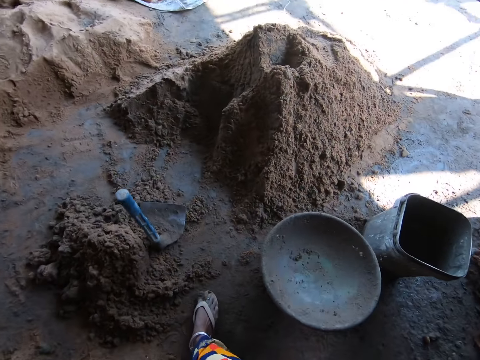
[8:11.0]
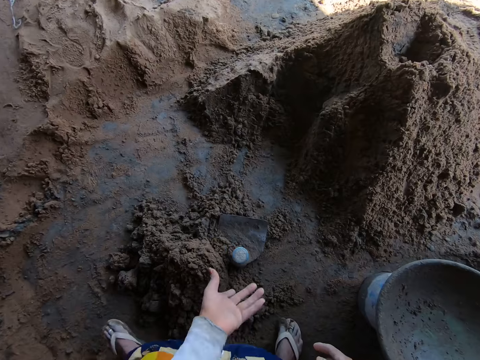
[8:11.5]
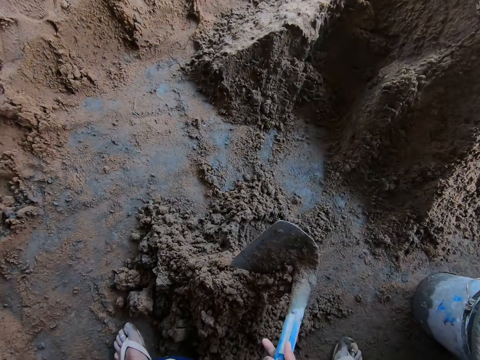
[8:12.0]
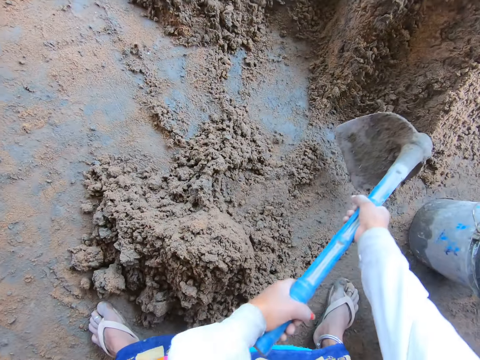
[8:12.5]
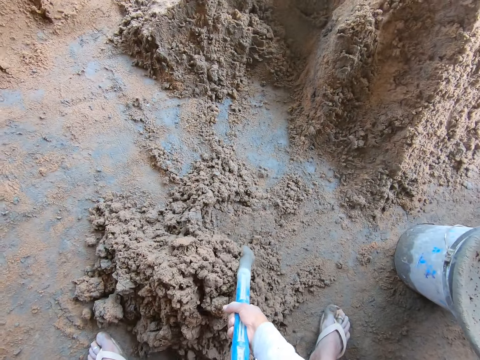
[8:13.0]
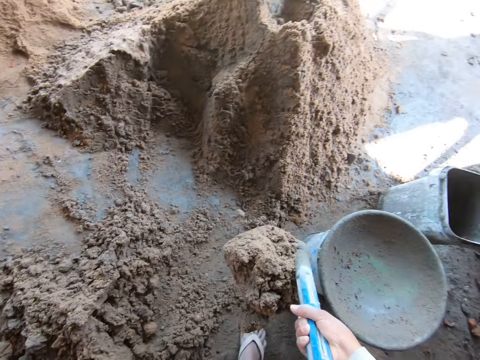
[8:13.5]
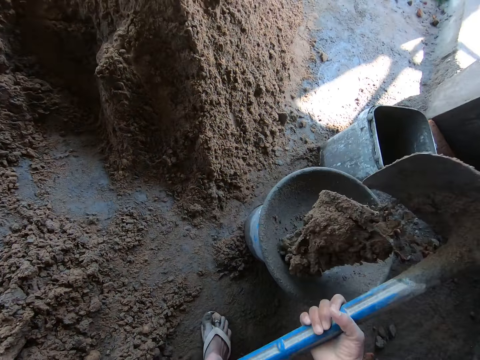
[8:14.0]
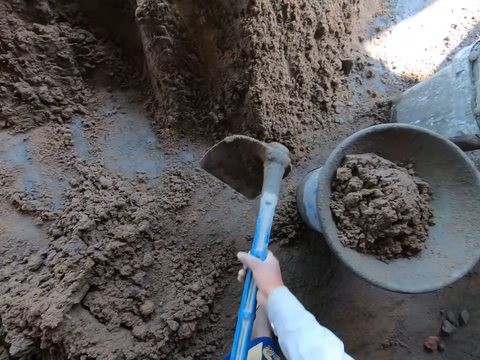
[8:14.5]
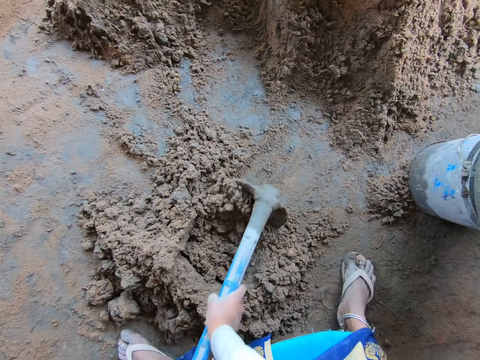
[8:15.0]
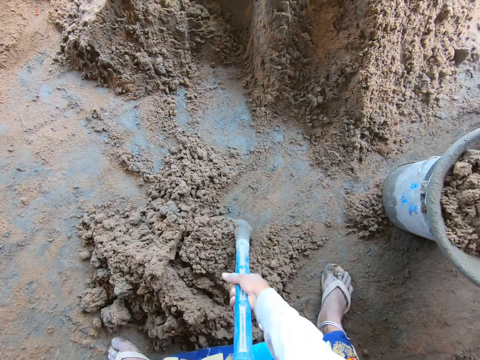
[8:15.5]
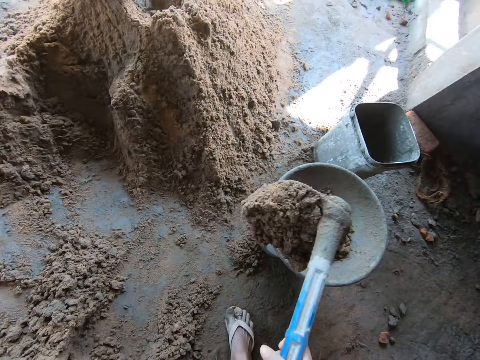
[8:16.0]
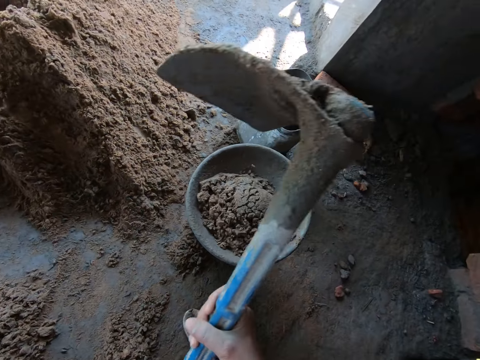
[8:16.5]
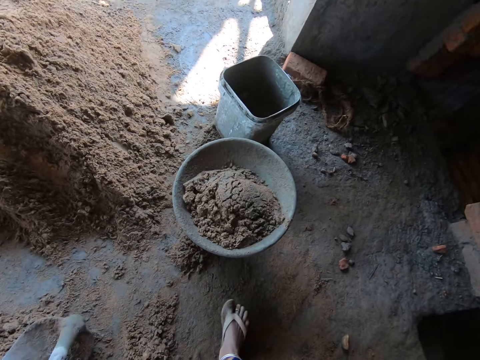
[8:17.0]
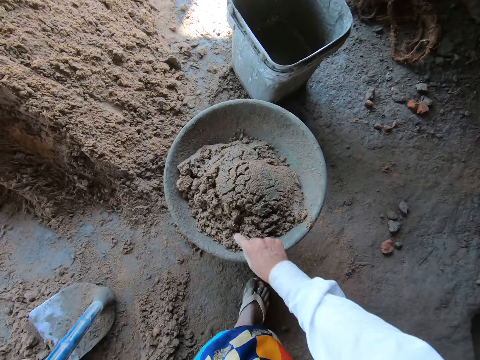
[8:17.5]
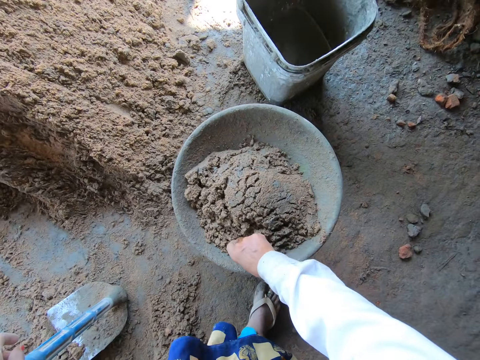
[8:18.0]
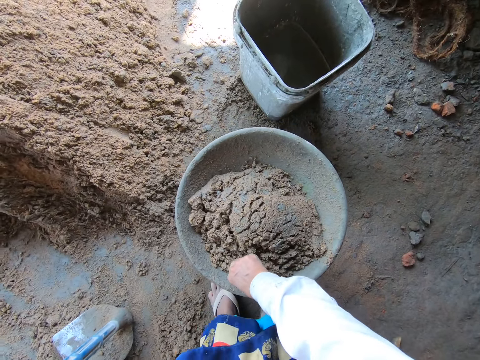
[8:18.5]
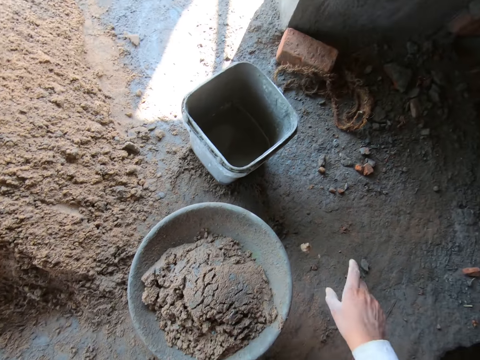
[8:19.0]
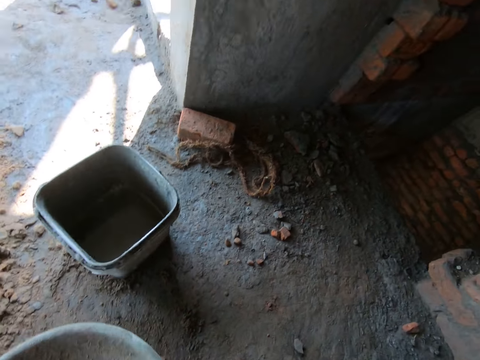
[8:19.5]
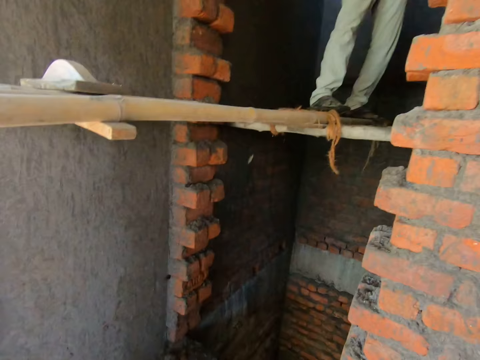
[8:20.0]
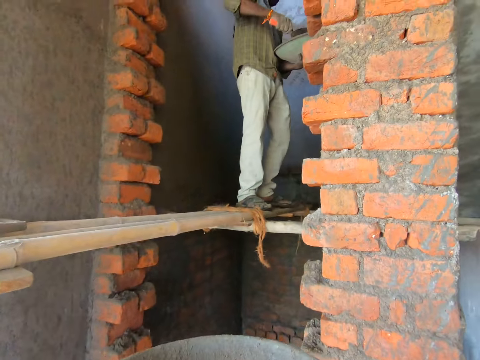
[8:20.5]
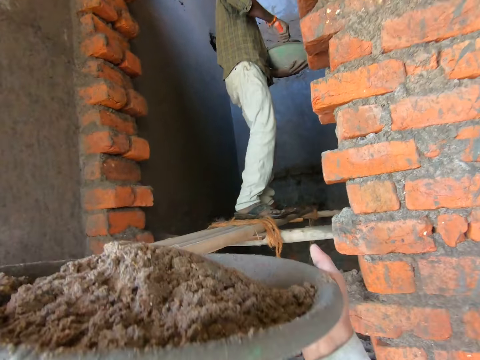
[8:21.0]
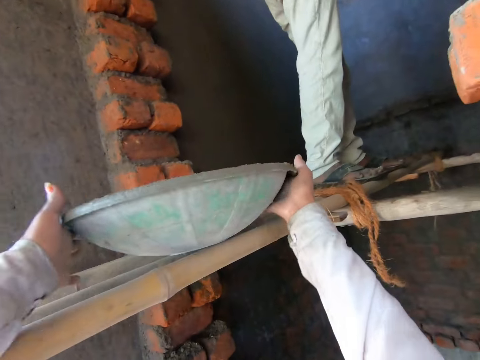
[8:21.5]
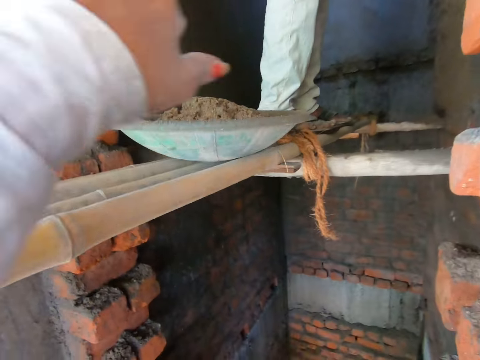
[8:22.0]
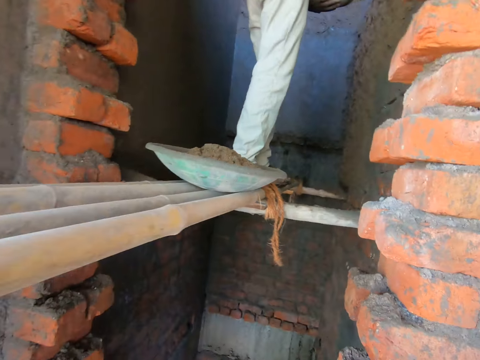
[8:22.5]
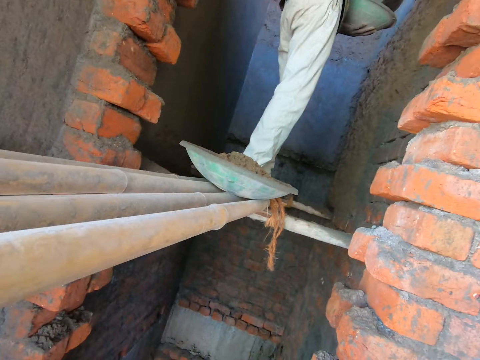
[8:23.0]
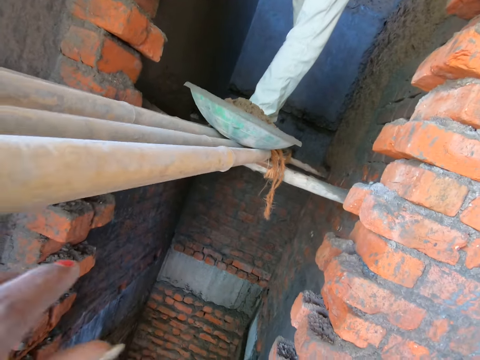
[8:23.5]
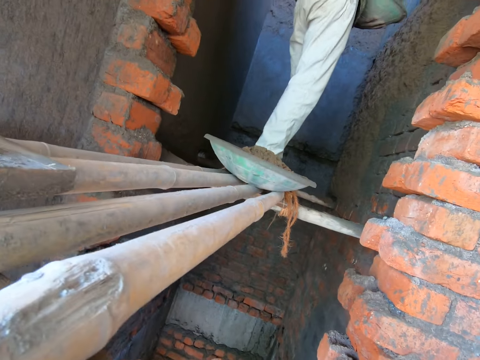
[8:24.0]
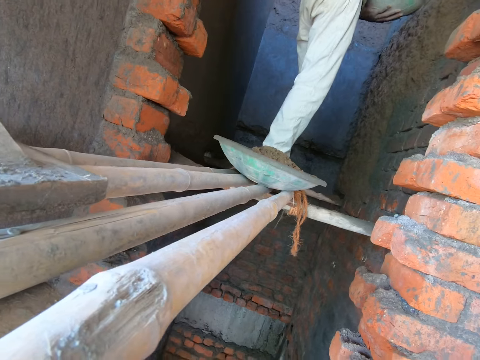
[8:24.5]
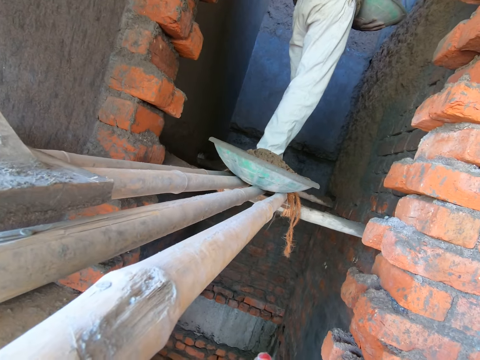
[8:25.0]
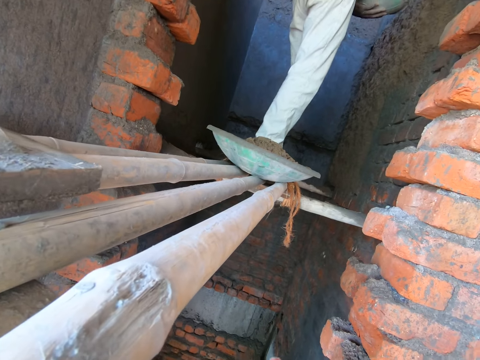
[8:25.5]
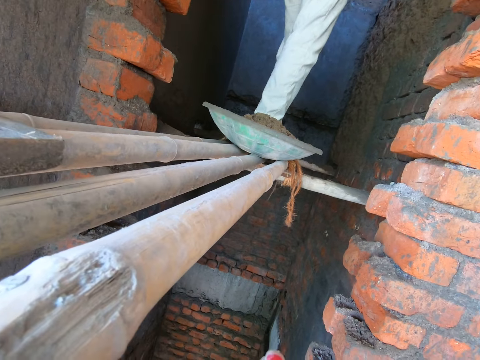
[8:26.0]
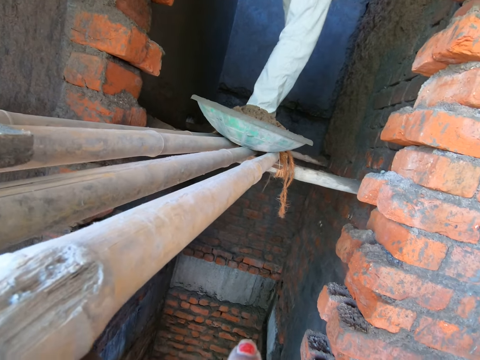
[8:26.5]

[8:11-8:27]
The camera wearer drops the bowl or tray on the bucket on the floor with her right hand. She holds the hoe on the floor with her left hand. She lifts the hoe from the floor with her left hand. She holds the hoe with both hands. She packs mortar from the floor with the hoe in both hands. She pours the mortar into the bowl on the bucket from the hoe in both hands. She interacts with a man. She packs the mortar from the floor with the hoe in both hands. She pours the mortar into the bowl on the bucket from the hoe in both hands. She drops the hoe on the floor with both hands. She picks a stone from the bowl on the bucket with her right hand. She throws the stone onto the floor with her right hand. She holds the bowl on the bucket on the floor with both hands. She carries the tray of mortar. She adjusts the bowl in both hands. The man mixes the mortar in the bowl with the trowel in his right hand. The man takes the mortar from the tray. The camera wearer slides the bowl on the bamboo scaffolding or timber with both hands. The man renders the mortar onto the wall with the trowel in his right hand. The camera wearer rests her hand on the timber.

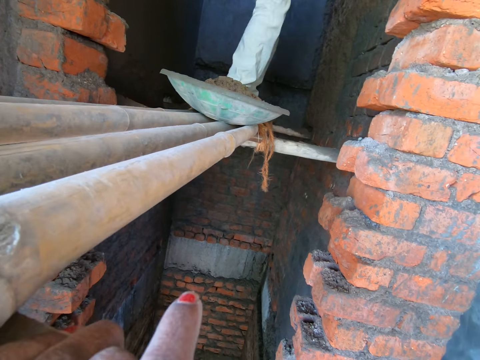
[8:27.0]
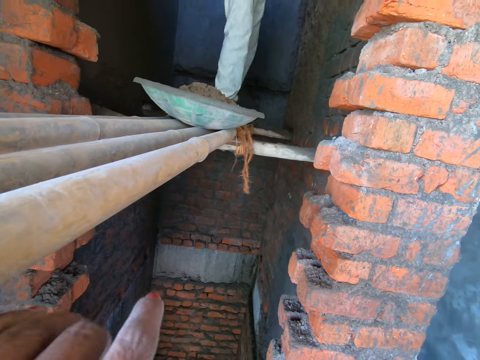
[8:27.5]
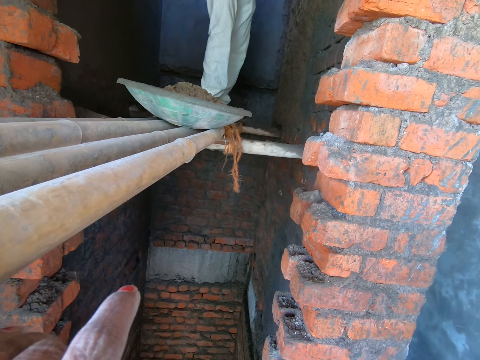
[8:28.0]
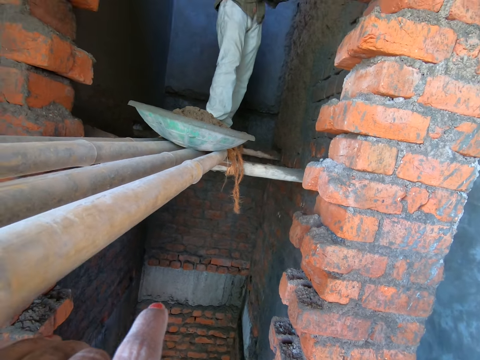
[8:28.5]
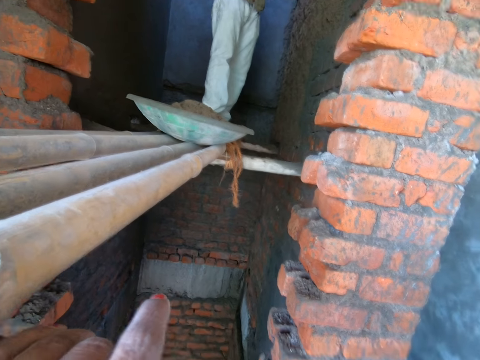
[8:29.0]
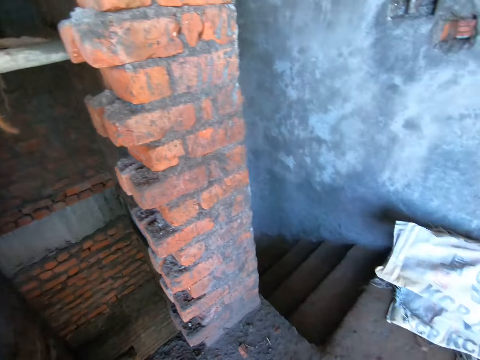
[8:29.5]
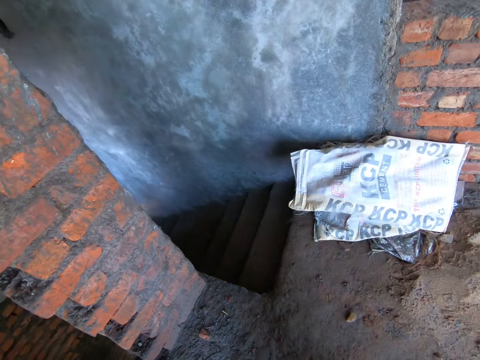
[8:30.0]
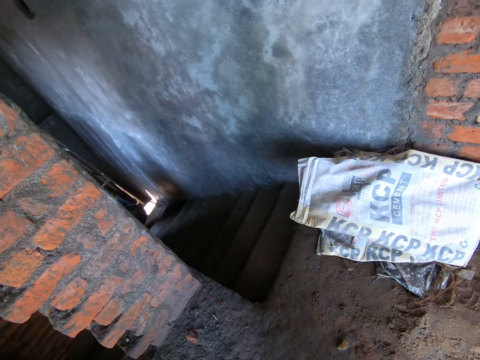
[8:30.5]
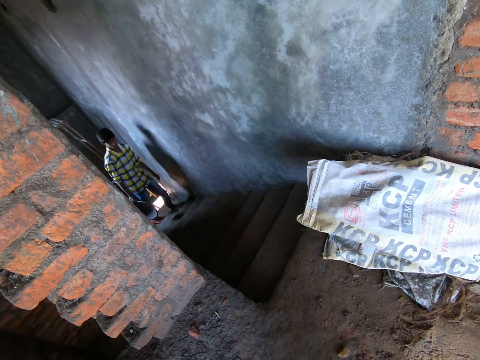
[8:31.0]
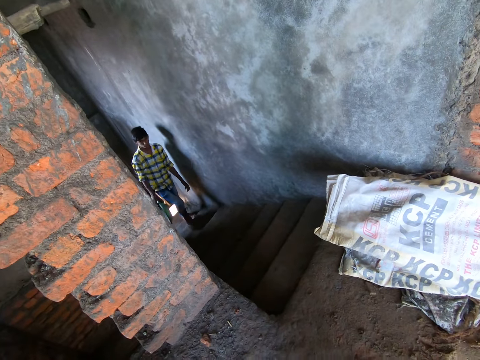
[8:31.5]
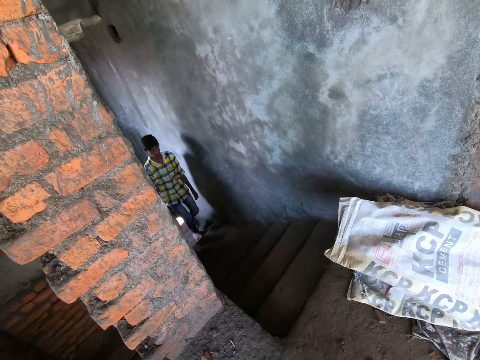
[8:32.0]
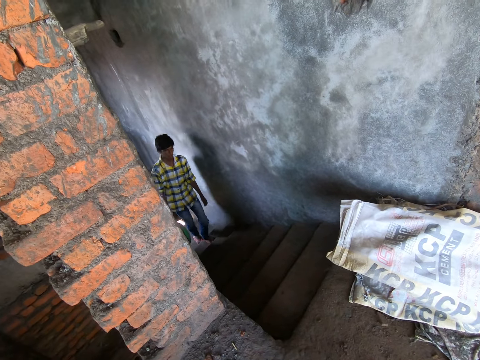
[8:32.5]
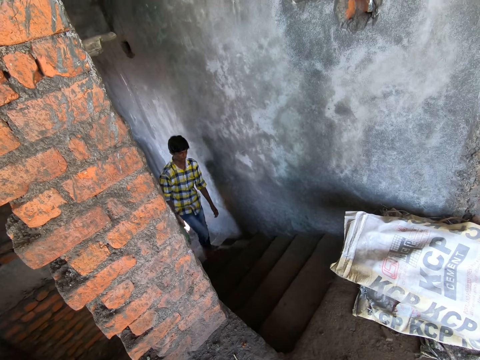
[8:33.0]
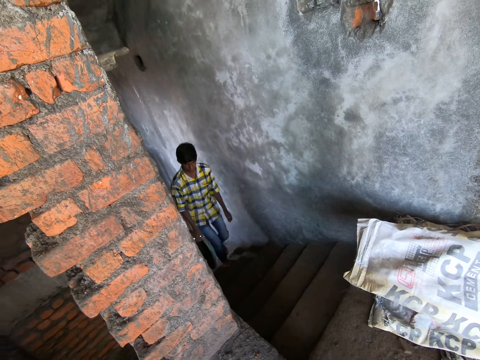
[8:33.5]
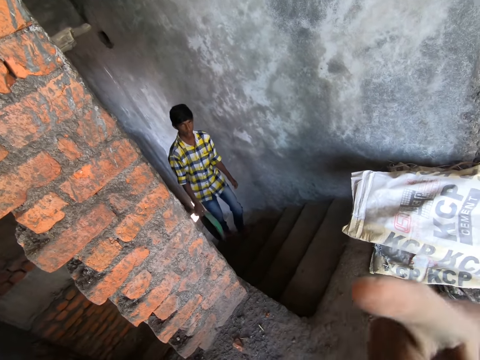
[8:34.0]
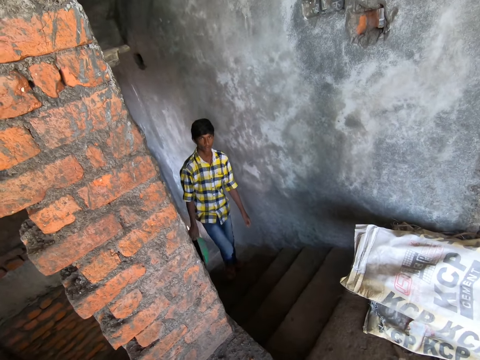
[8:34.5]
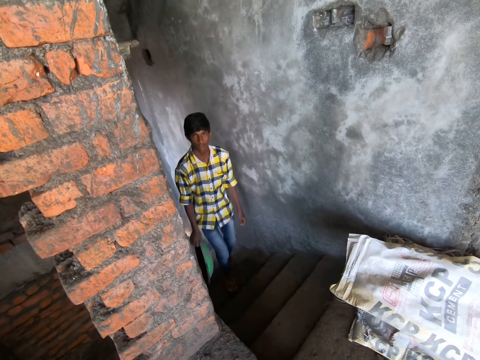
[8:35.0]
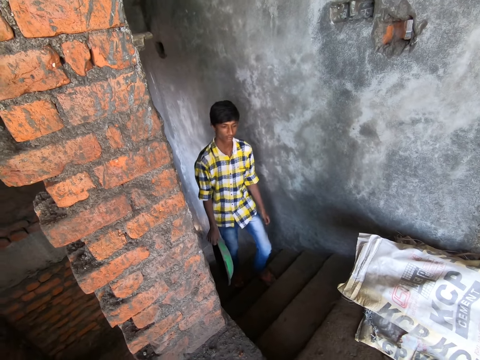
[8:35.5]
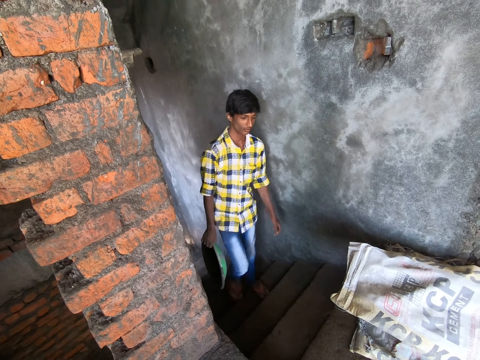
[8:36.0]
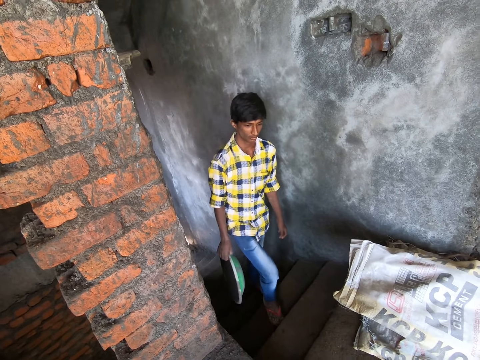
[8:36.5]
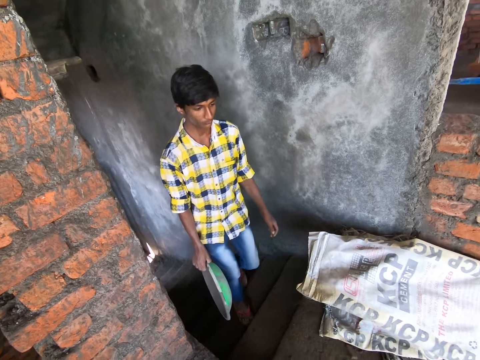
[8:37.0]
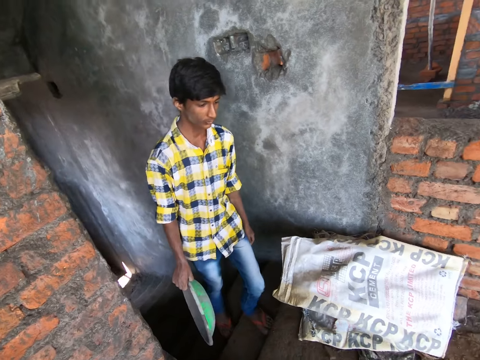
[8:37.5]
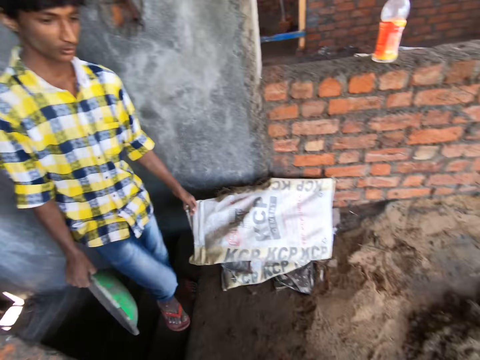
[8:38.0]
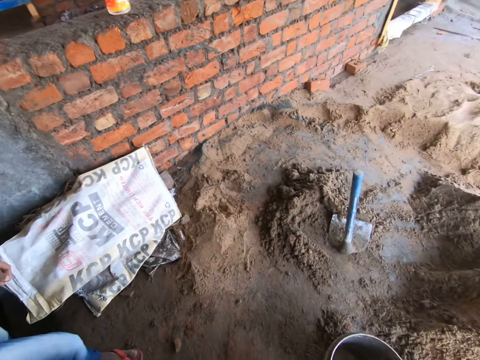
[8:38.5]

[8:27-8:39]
A man interacts with the camera wearer and another man. The first man climbs up a staircase. The camera wearer talks to the man.
